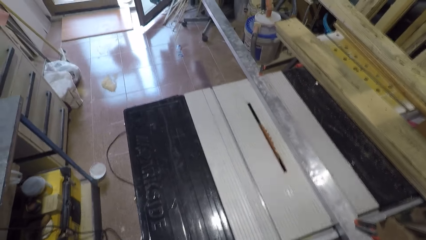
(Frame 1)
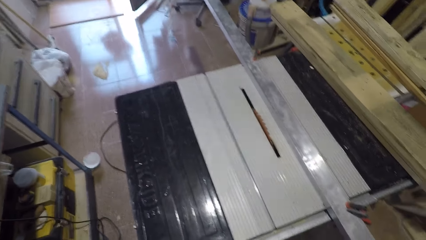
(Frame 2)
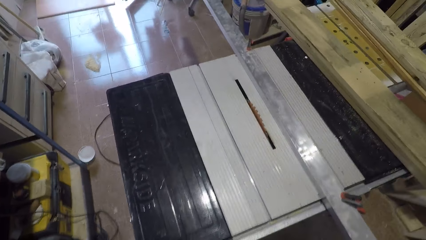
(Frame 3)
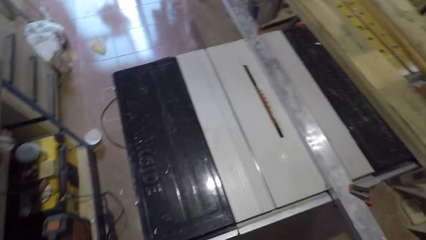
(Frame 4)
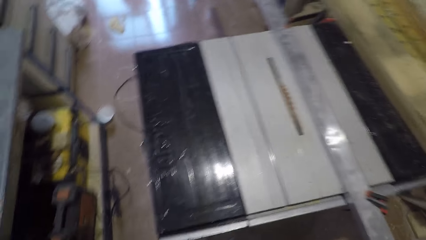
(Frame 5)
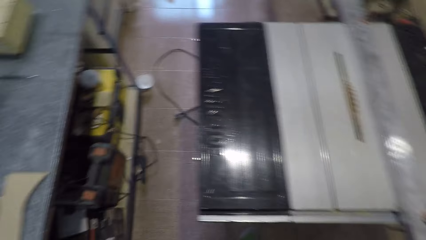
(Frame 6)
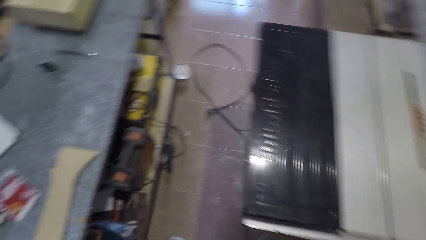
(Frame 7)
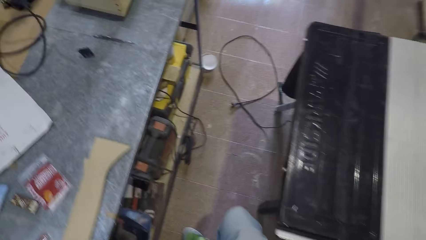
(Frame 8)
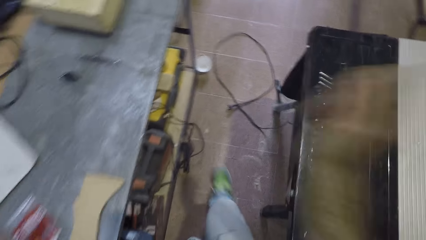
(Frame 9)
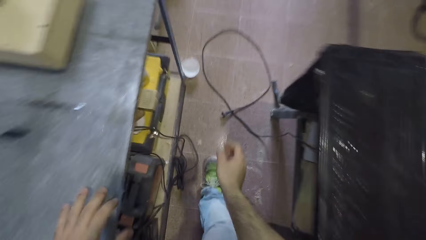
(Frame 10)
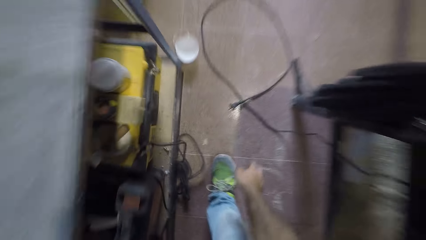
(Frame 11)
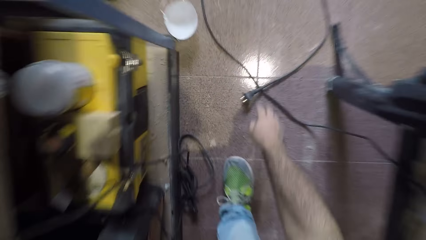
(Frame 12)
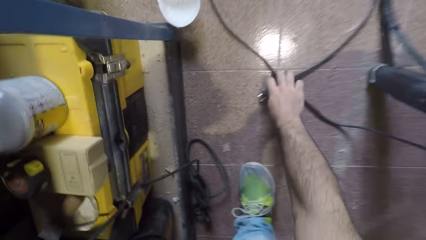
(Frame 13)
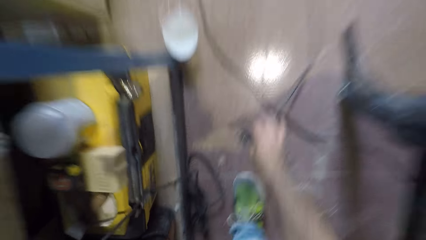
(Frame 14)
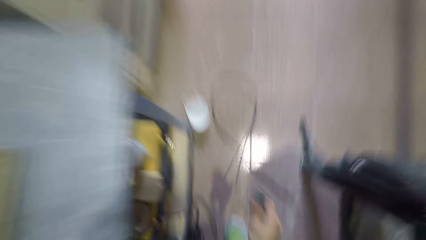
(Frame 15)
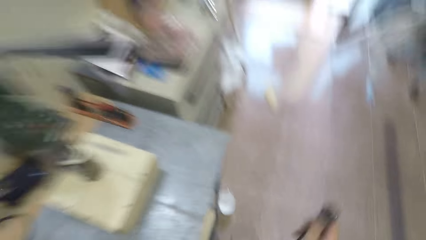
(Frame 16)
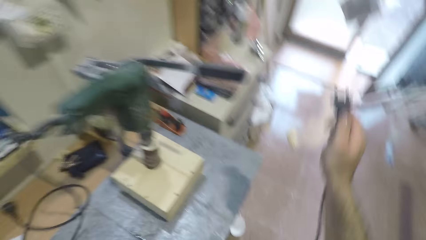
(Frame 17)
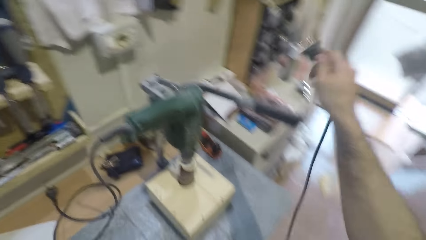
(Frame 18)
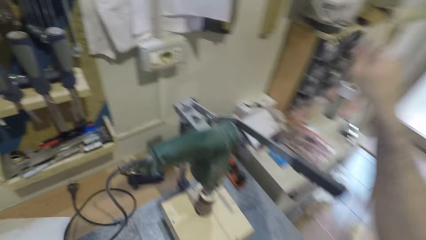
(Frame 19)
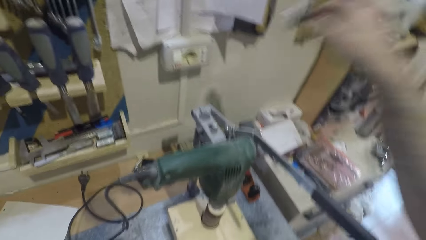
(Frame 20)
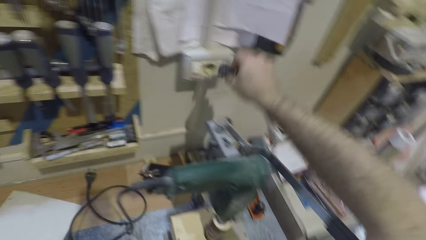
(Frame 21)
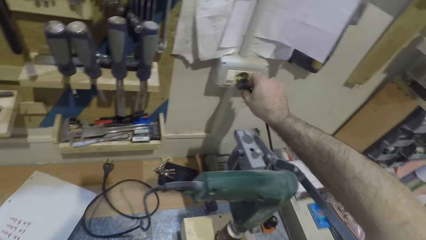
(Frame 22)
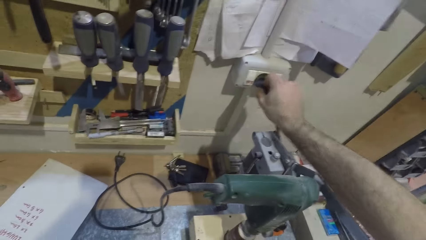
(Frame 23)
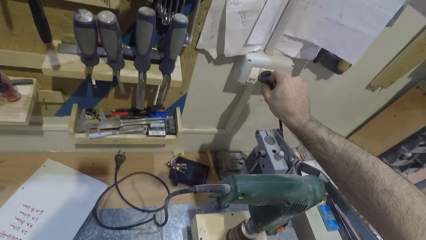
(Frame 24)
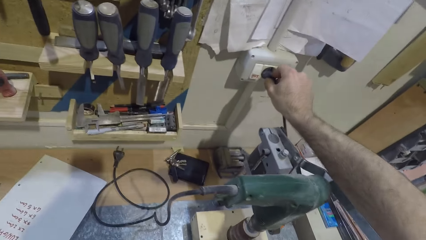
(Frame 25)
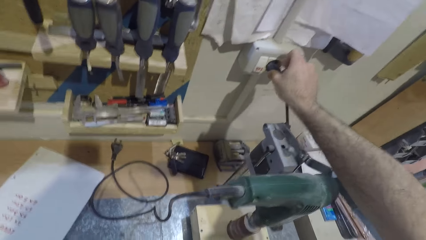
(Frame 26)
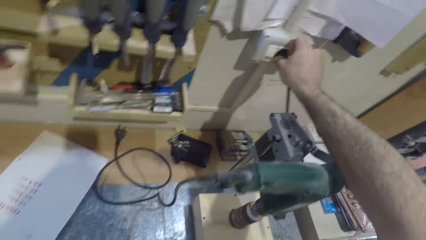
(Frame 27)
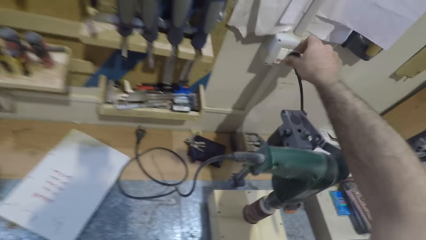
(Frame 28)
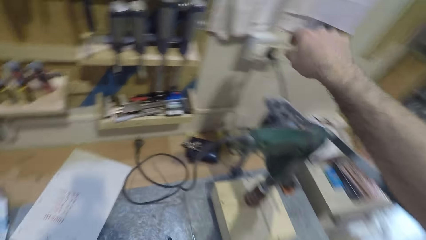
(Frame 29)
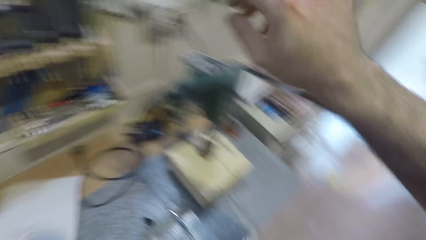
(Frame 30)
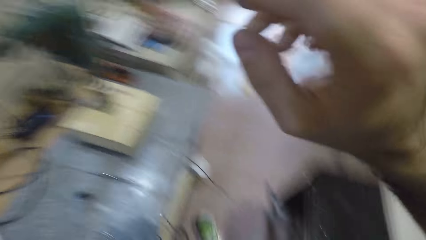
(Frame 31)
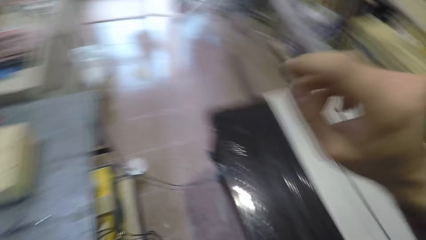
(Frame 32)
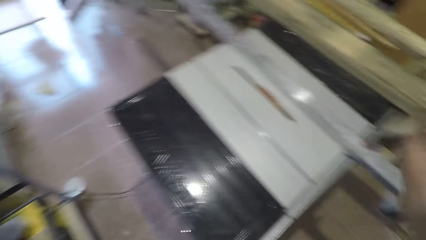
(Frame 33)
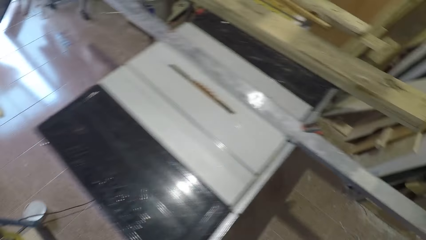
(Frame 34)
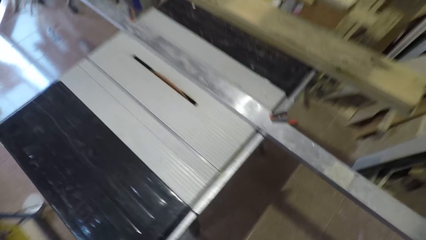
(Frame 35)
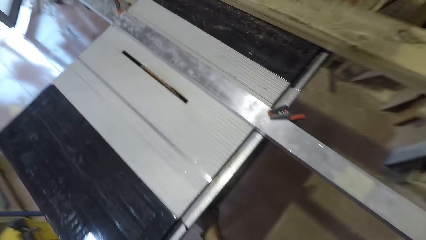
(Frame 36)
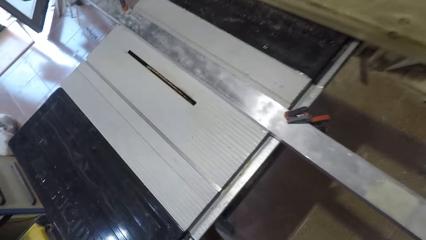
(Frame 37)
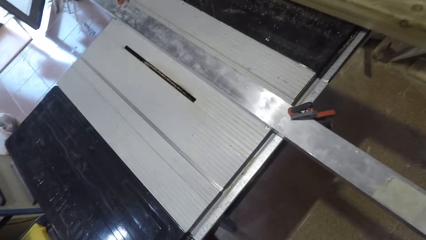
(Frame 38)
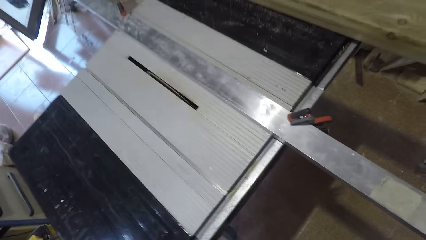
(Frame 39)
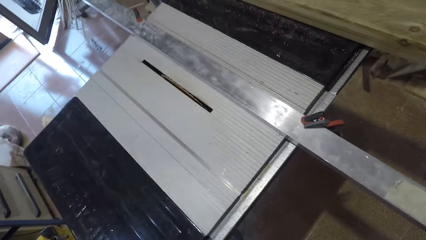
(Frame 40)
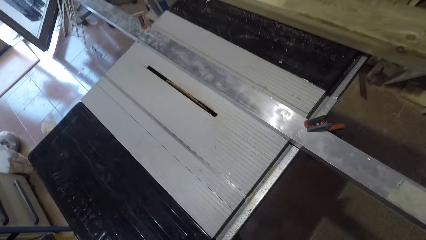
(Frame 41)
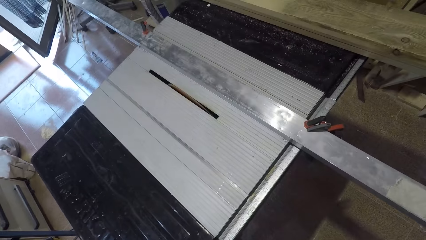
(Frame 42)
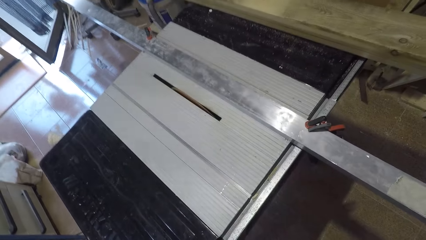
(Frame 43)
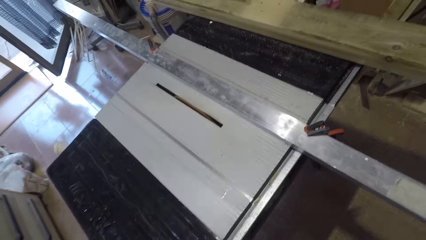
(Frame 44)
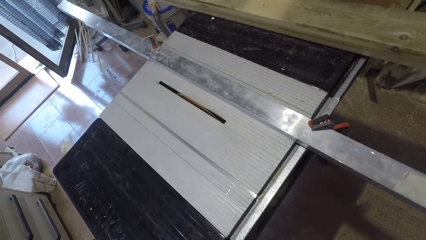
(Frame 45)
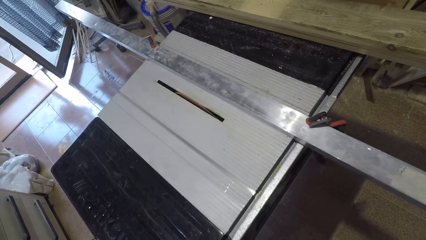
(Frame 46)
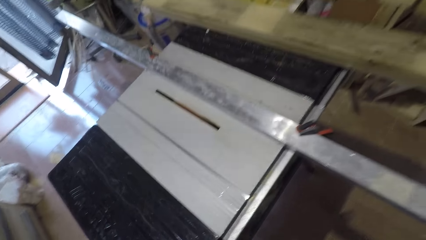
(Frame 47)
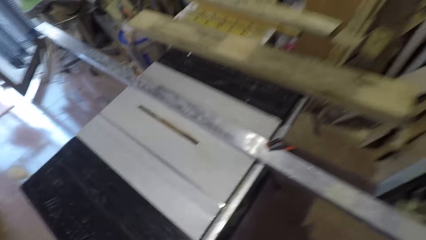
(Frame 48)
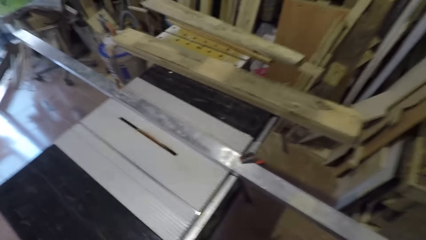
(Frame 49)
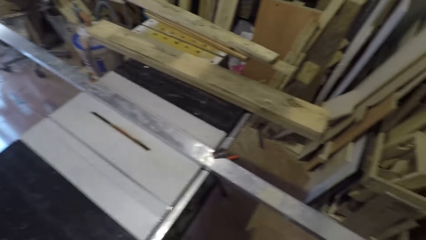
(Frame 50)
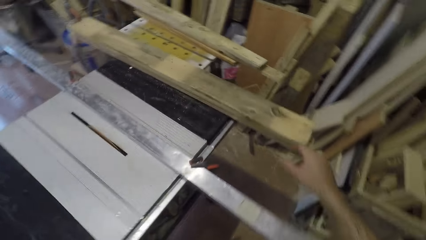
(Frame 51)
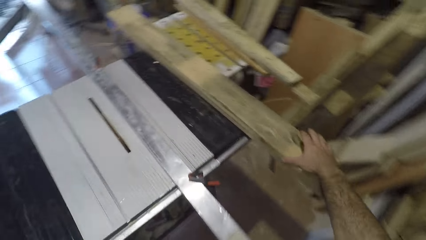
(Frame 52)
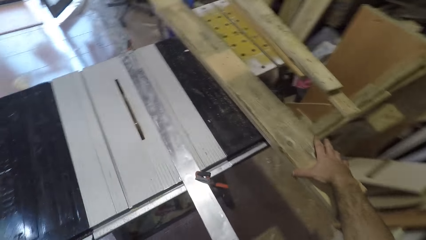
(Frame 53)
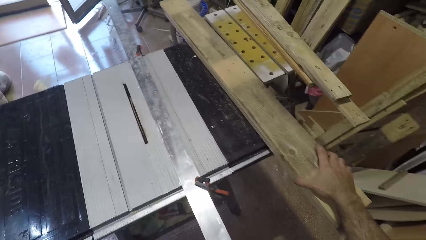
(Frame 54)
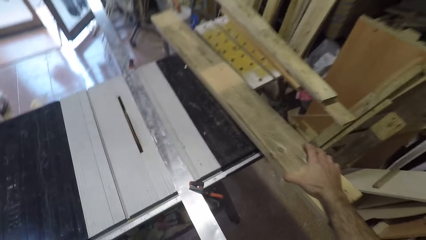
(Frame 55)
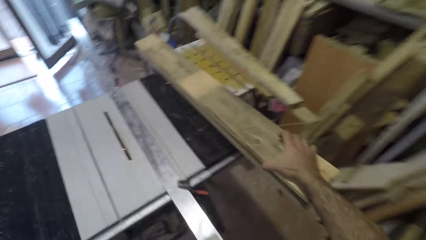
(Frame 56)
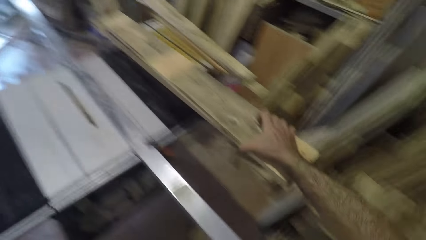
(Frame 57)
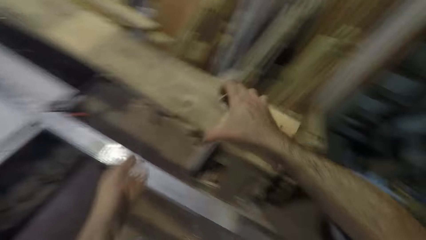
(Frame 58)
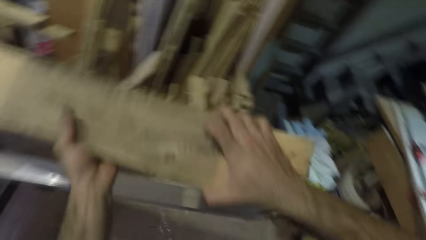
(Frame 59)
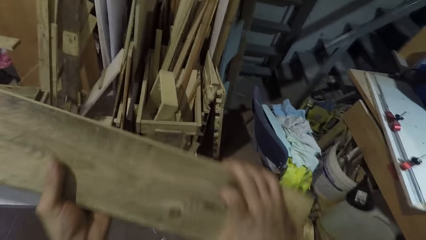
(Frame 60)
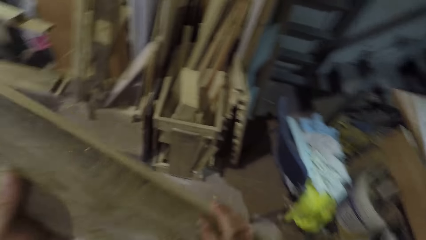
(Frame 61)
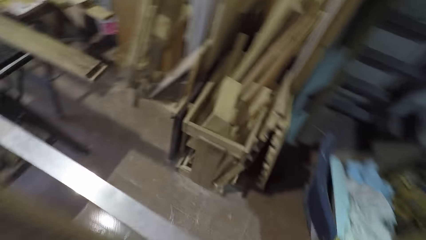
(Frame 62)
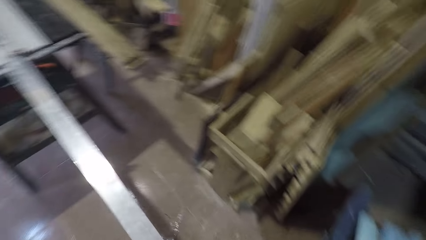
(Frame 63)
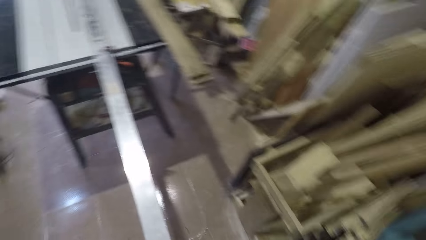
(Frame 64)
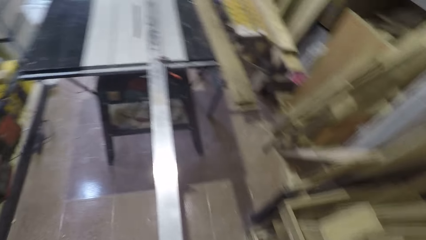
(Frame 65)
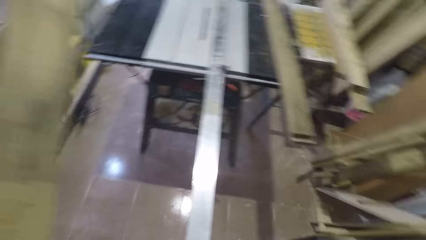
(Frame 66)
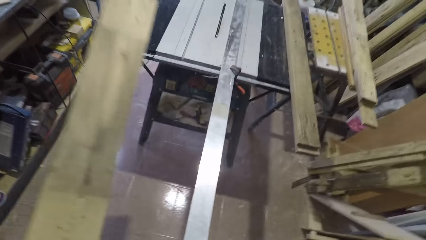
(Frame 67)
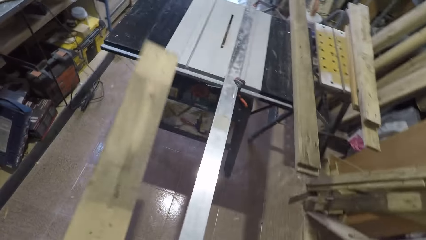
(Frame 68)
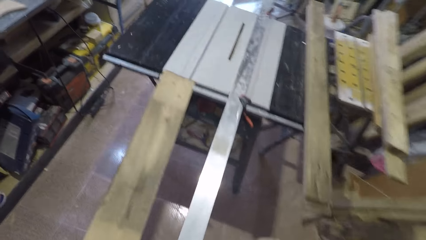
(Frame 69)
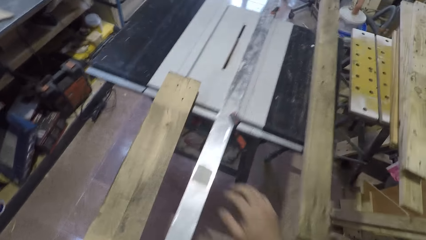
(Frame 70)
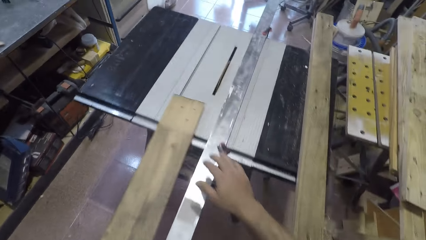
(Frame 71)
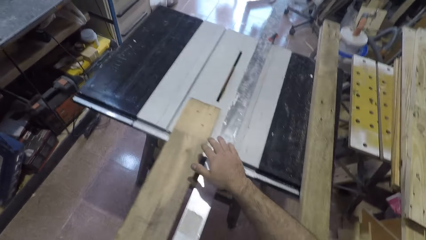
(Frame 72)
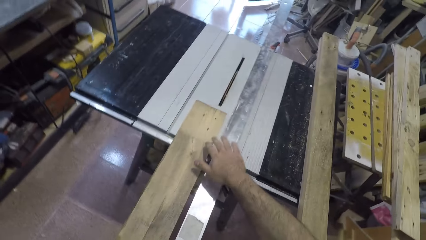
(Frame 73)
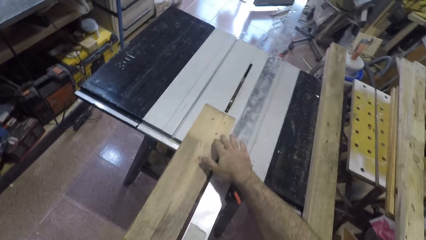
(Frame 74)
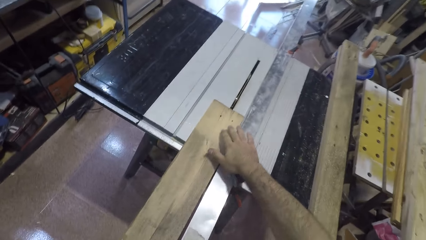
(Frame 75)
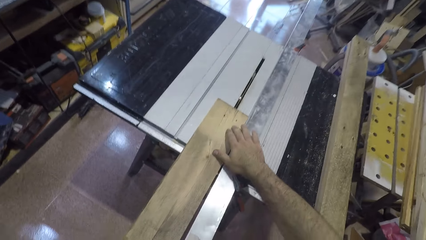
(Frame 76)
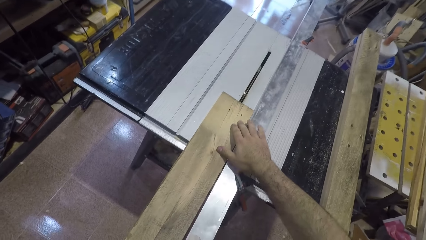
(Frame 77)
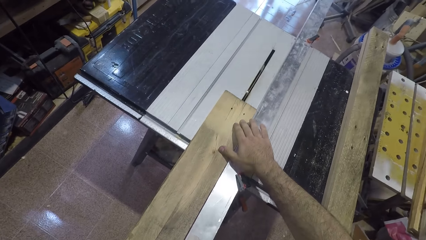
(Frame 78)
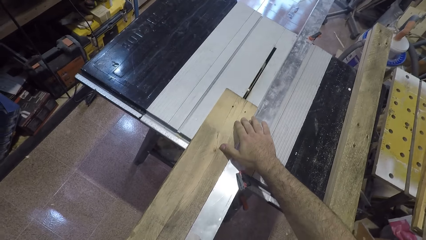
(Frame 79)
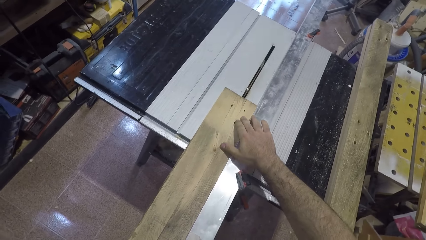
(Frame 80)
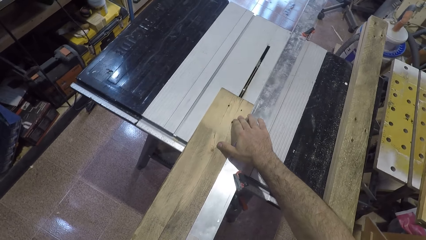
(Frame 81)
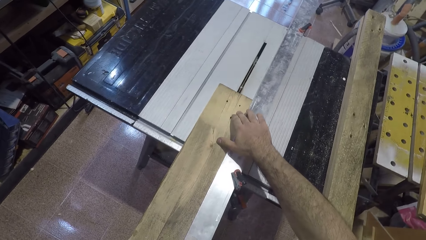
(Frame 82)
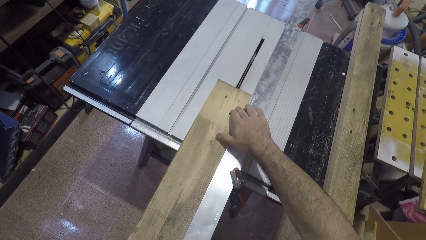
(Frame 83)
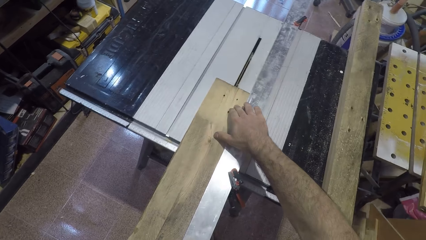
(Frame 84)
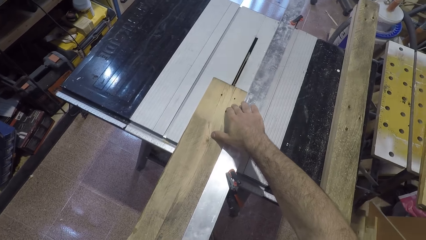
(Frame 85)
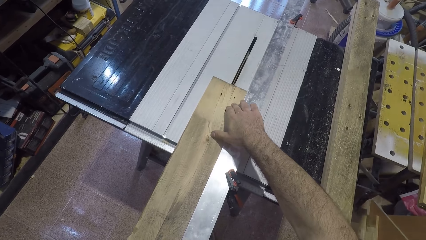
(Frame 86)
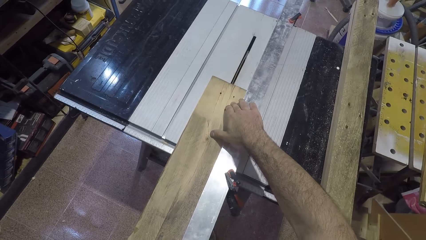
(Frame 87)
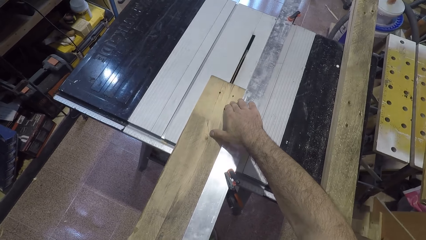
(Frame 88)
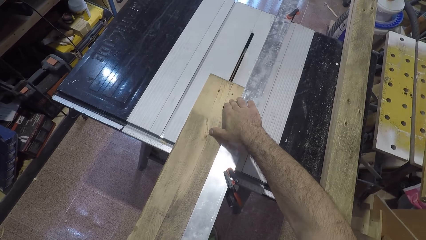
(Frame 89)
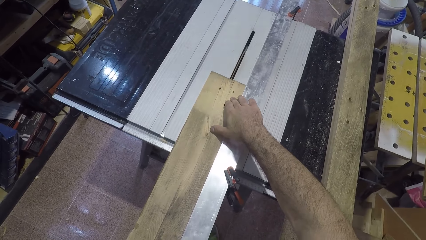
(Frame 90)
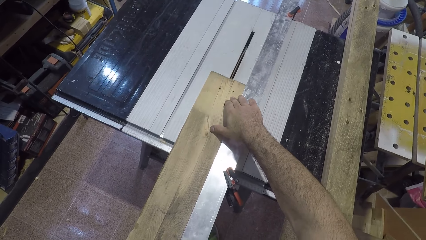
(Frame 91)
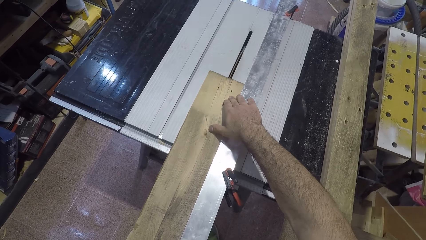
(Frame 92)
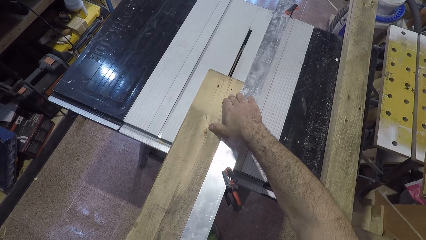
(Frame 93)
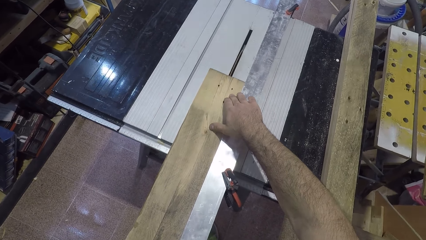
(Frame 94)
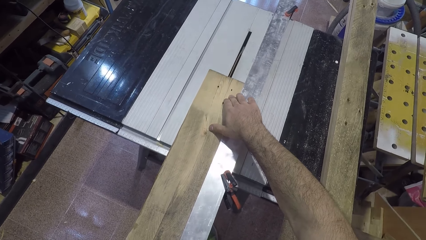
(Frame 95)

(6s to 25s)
The camera wearer moves towards a power plug or the table saw's extension. He lowers his hand, places his other hand on the table and bends towards the floor. He picks up the power plug from the ground. He stands up. He inserts the power plug in the power socket on the wall. He lets go of the extension. He moves towards the table saw machine. He turns on the switch. He picks up a wood from the table saw machine. He holds the wood with his hand. He holds the wood with both his hands. He drops the wood on the table saw machine. He moves his hand towards the table saw. He holds the wood with his hand. He cuts the wood with a saw.
